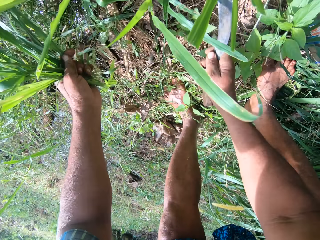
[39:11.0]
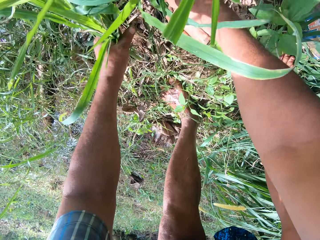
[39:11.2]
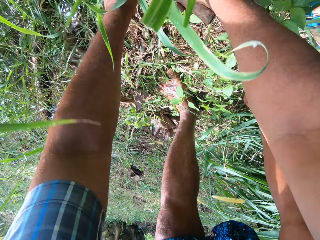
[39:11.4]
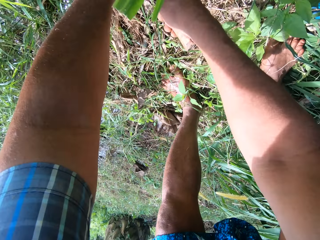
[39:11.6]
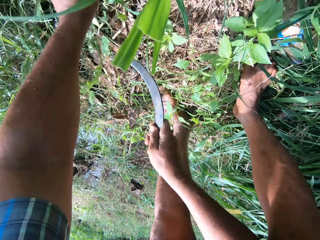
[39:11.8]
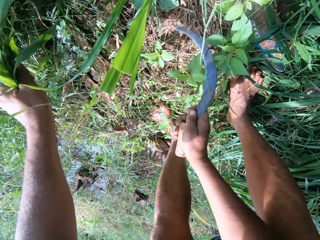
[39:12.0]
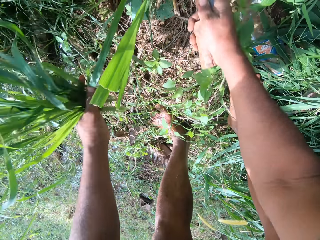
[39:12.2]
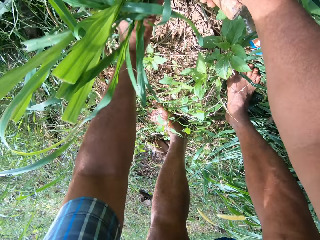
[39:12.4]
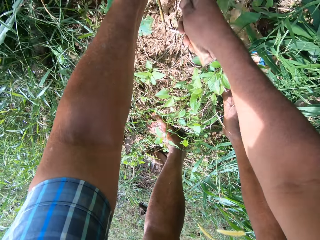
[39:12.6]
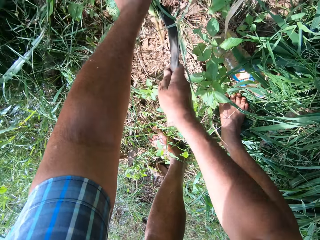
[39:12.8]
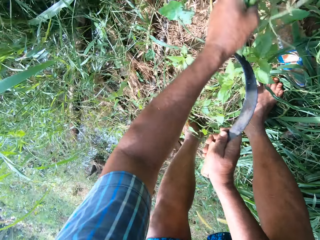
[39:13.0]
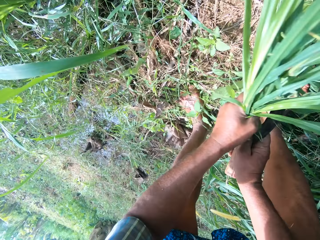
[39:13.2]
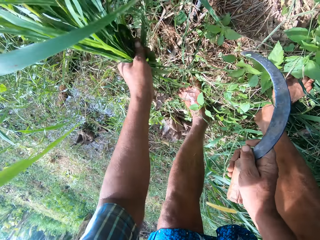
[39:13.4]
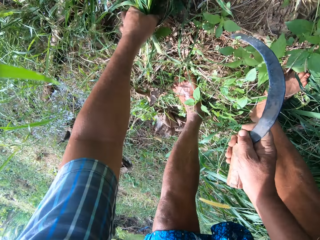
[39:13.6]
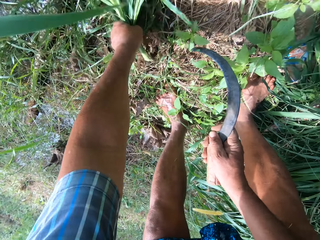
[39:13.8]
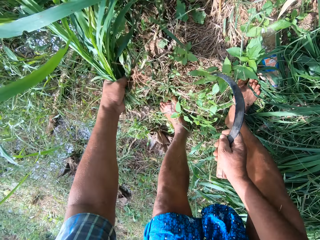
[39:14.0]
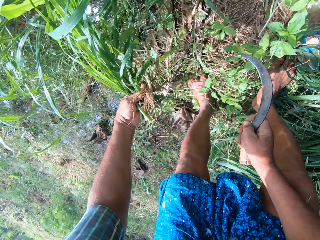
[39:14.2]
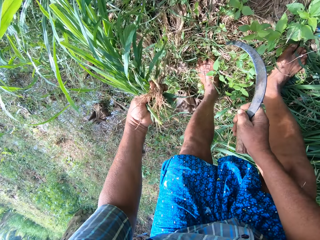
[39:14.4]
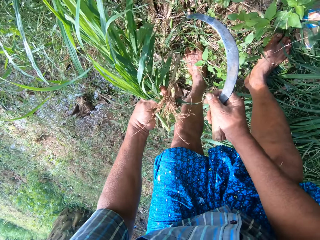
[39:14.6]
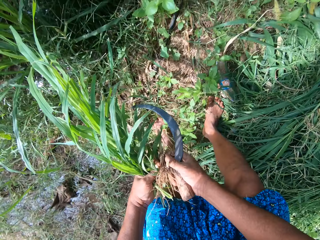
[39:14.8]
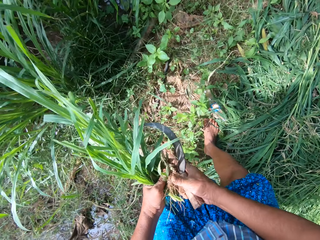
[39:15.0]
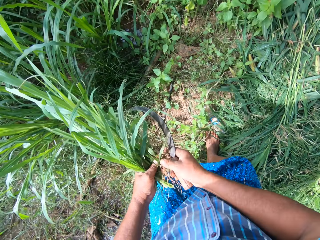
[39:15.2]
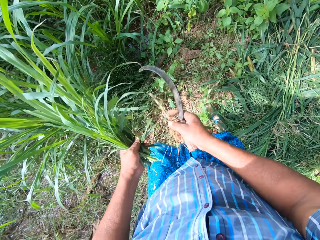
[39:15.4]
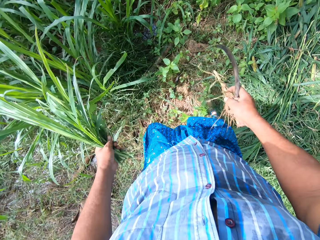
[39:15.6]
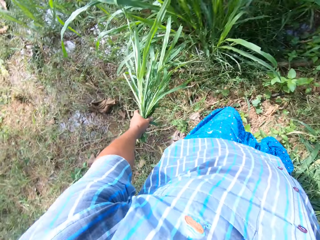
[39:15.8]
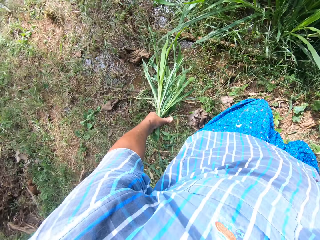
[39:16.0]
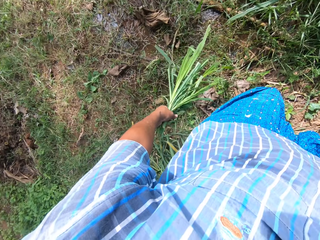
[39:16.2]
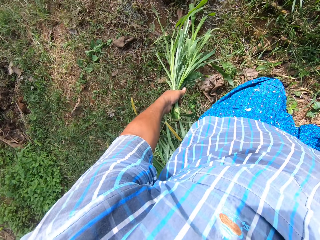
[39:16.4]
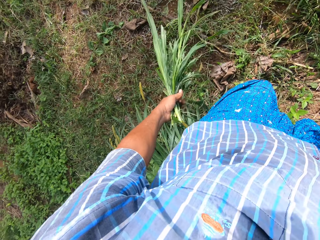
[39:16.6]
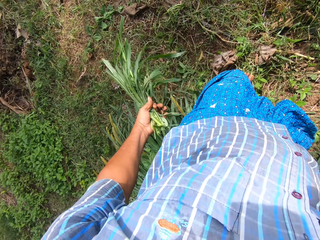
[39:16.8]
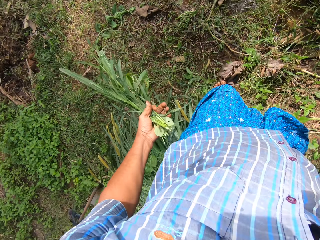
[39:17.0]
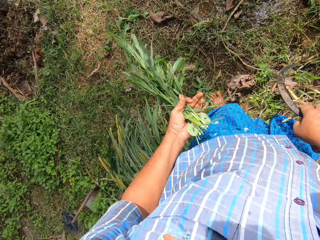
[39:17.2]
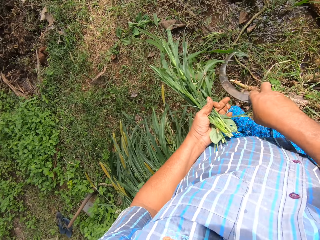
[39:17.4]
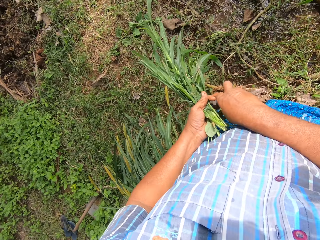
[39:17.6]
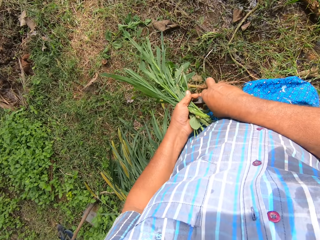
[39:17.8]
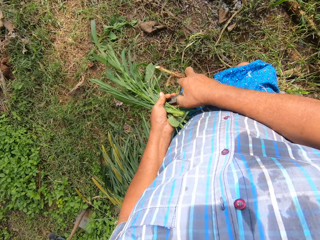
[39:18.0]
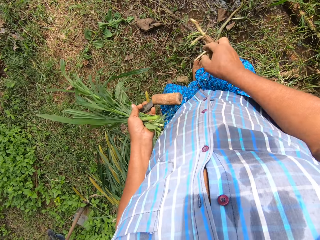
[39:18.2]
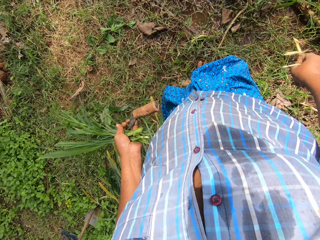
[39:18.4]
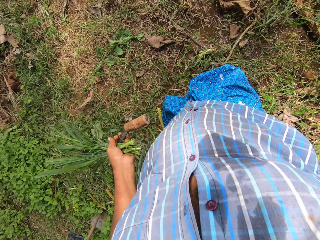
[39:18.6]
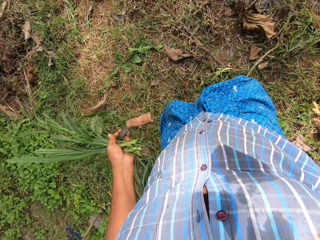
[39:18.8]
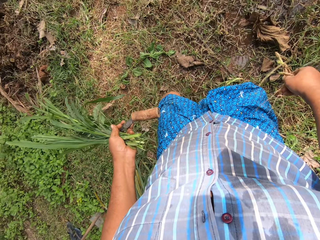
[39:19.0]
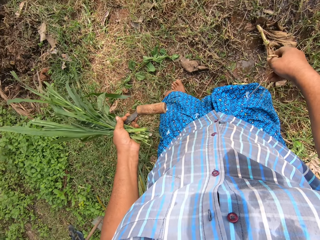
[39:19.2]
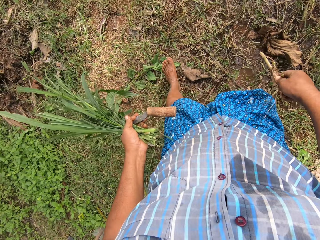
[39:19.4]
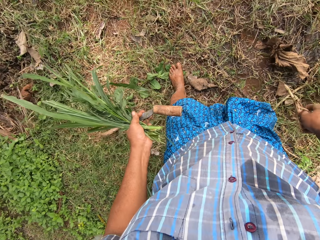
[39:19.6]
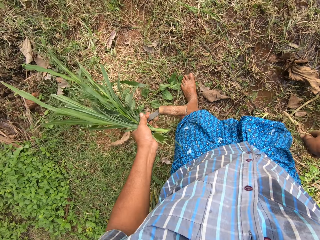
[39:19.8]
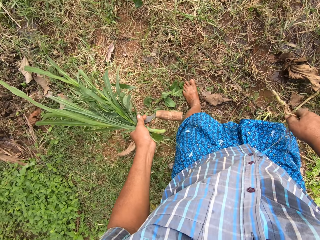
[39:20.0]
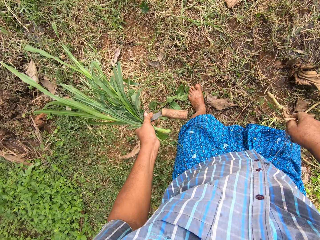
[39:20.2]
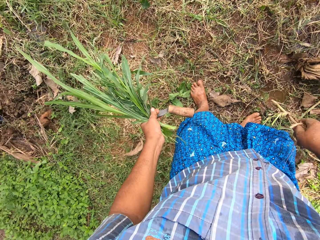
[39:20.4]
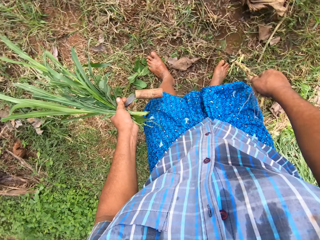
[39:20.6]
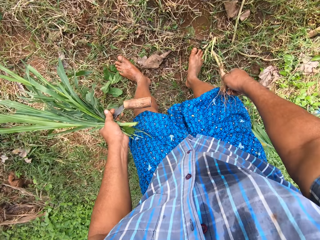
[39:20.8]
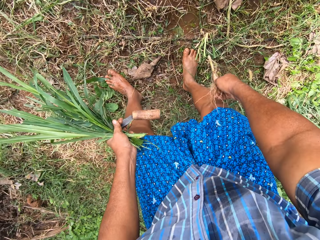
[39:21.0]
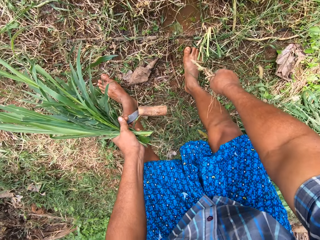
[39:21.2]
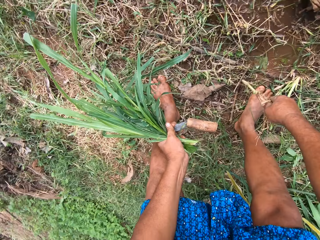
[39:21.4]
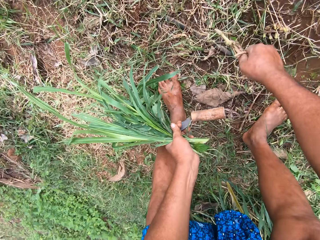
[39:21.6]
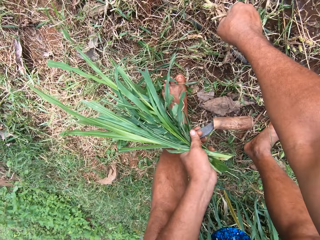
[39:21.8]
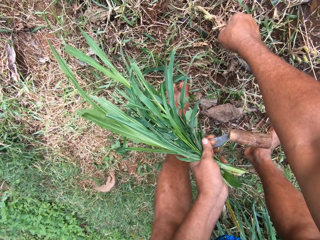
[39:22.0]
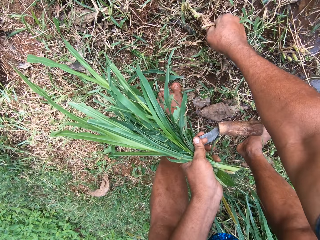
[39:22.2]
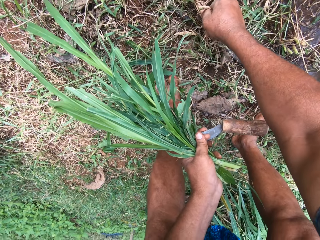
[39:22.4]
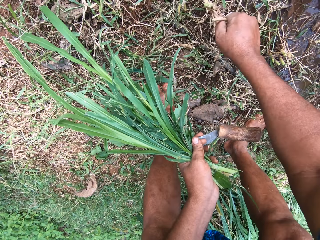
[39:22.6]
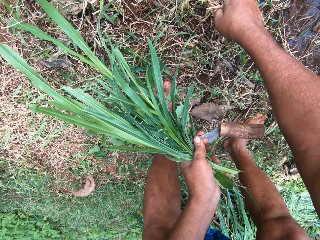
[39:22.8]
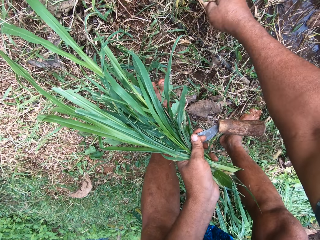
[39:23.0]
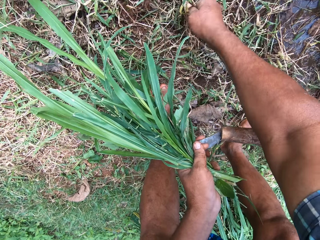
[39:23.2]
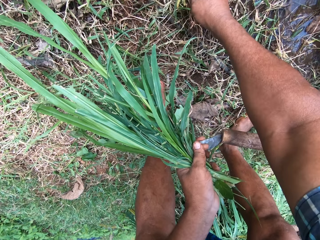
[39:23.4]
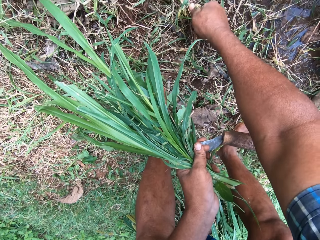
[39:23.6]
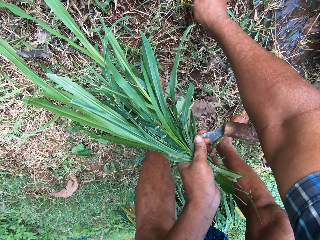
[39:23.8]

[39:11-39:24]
The camera wearer picks up a dry tree branch. He takes a grass stem from his left hand. He passes the knife to his left hand. He walks around. He plants the grass stem in the ground.

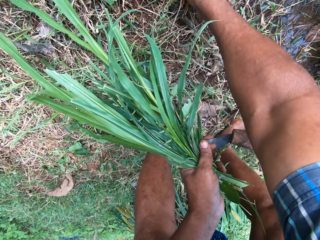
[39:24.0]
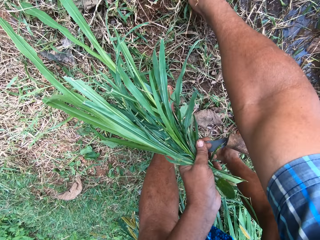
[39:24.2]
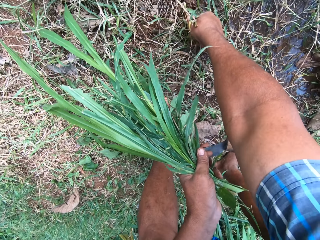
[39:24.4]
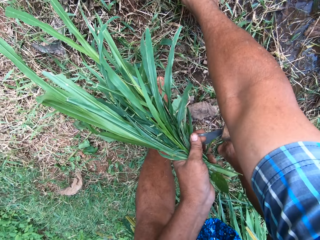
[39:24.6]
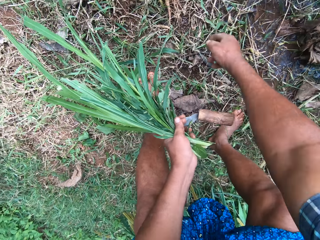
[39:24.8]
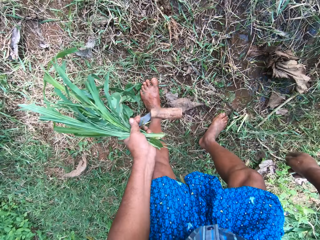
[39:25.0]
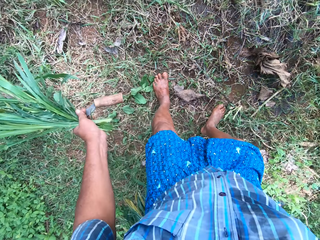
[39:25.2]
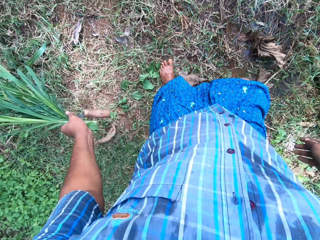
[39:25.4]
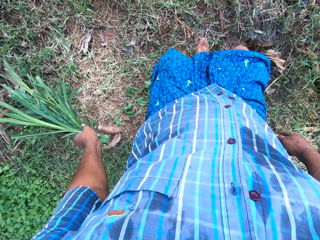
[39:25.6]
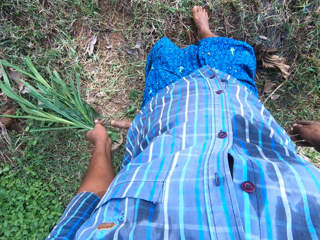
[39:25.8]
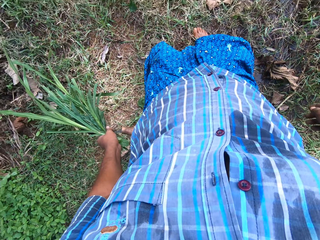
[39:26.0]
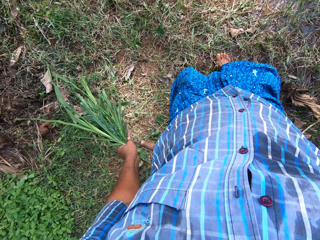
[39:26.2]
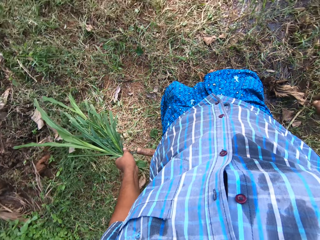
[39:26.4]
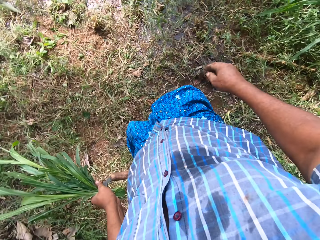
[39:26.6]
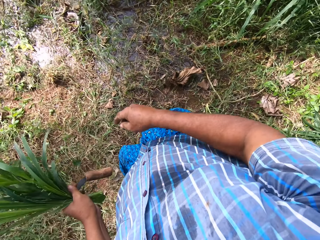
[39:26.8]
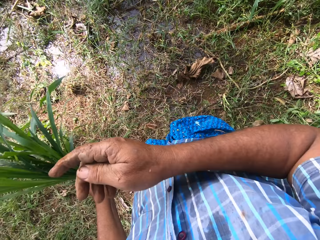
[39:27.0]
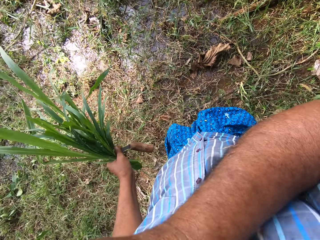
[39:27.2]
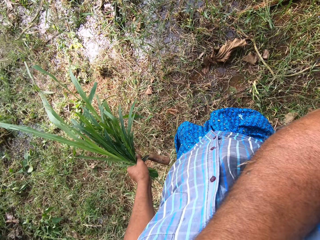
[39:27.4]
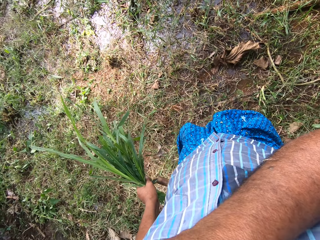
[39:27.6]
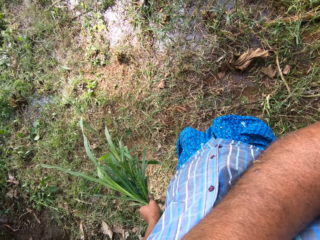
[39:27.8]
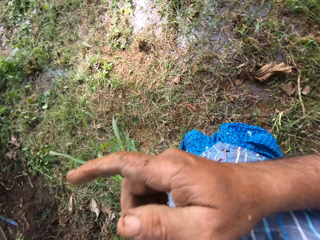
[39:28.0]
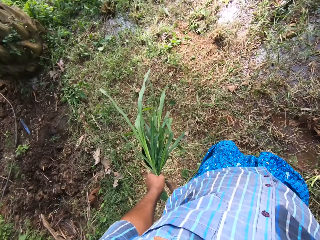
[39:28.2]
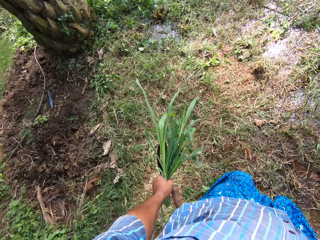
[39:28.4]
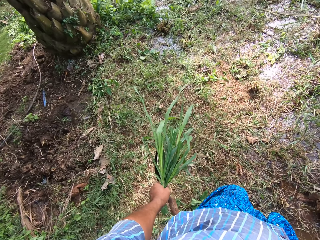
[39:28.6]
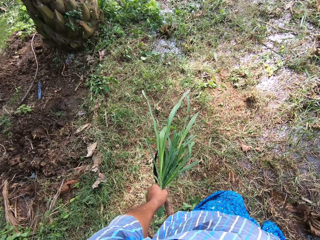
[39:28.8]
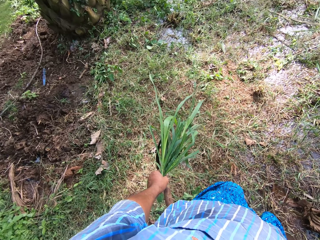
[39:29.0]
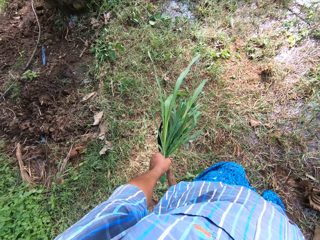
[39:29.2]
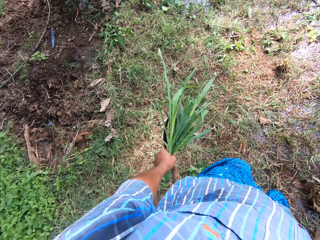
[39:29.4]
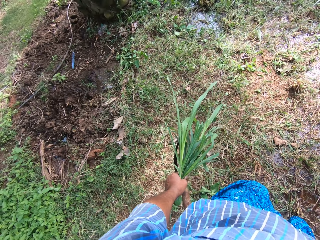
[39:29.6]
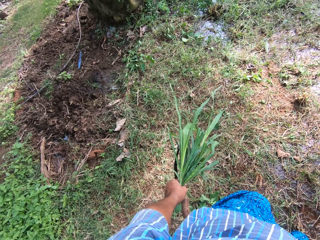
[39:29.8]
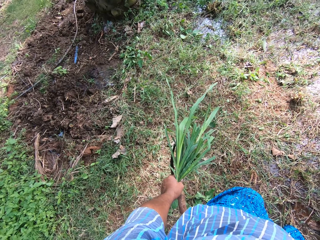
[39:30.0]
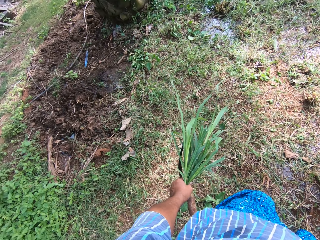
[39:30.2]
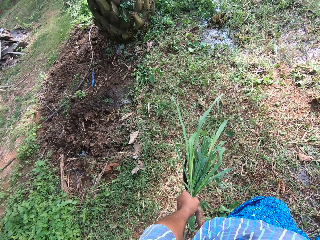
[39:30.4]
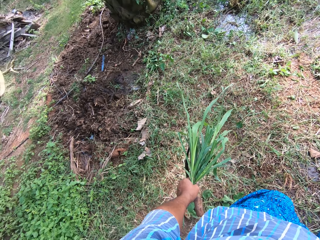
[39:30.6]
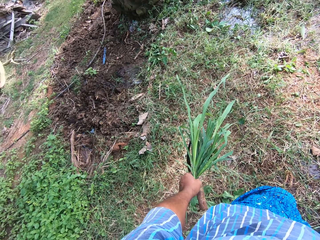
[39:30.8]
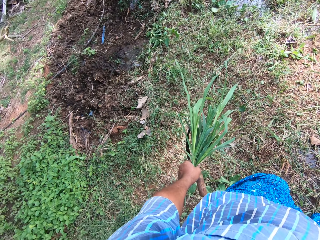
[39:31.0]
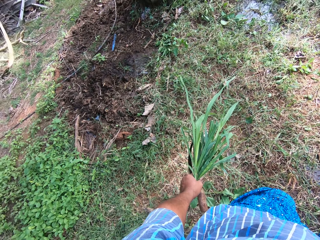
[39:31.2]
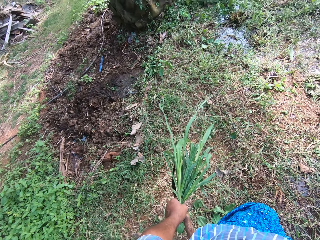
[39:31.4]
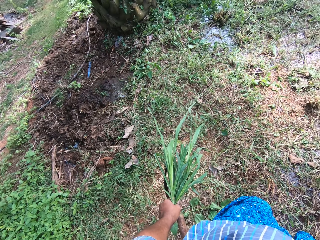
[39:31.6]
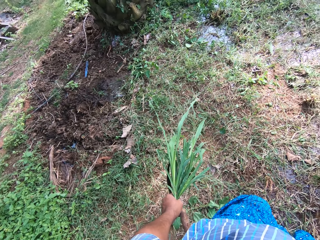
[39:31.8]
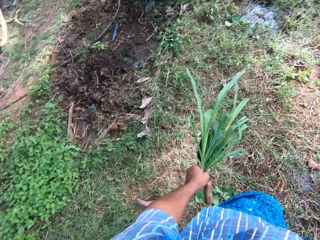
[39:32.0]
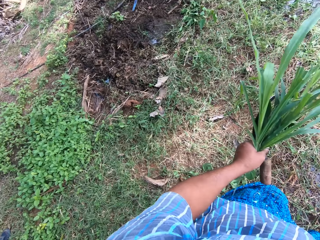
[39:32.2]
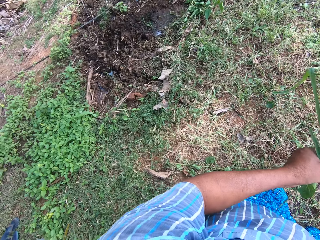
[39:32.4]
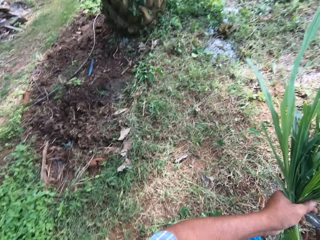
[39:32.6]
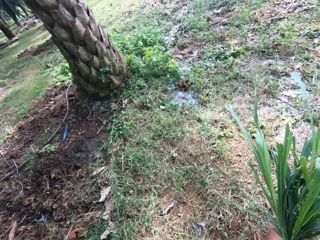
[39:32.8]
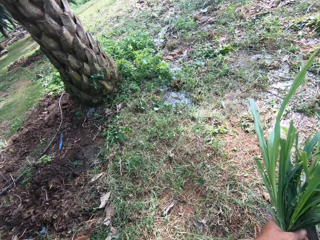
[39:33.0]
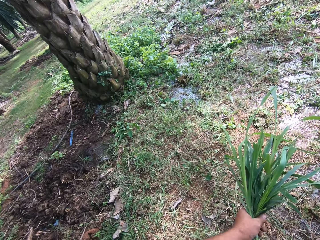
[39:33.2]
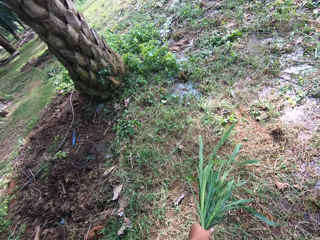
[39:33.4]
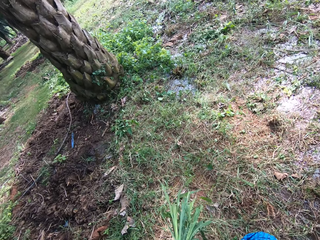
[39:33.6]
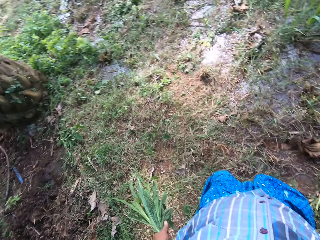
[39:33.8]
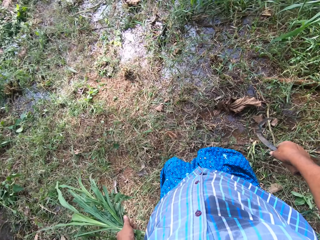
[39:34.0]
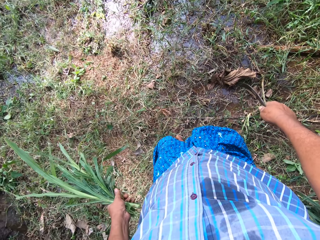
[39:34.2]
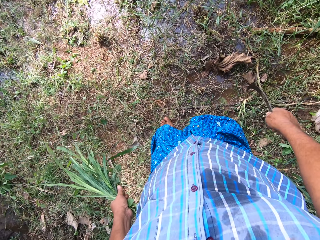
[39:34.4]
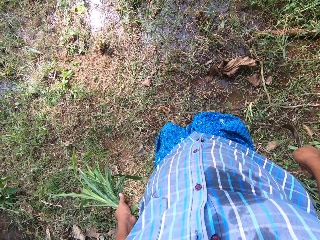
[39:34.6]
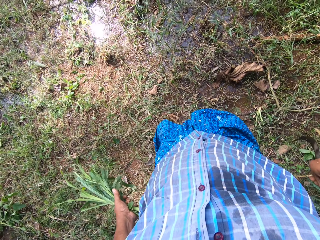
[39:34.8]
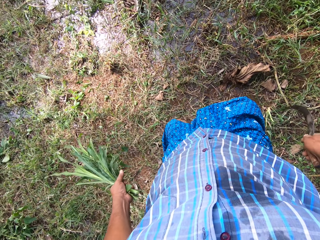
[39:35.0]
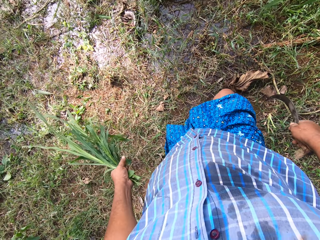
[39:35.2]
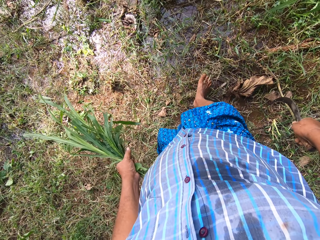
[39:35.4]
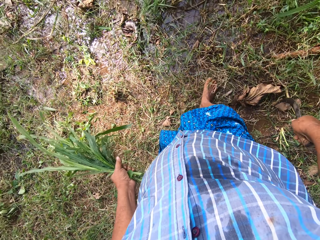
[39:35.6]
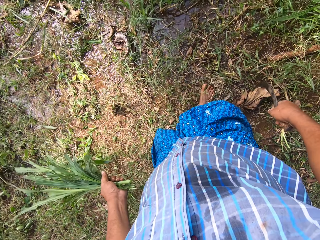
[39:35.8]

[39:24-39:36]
The camera wearer puts the dry tree branch down. They raise their right hand to their face. They pass the knife to their right hand. They hold the sickle.
